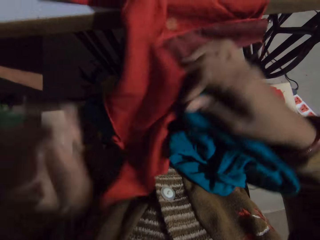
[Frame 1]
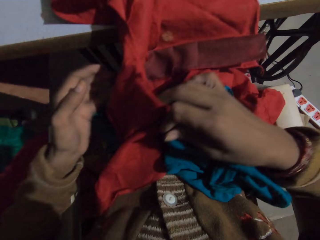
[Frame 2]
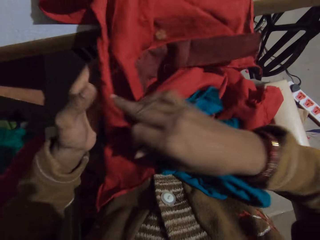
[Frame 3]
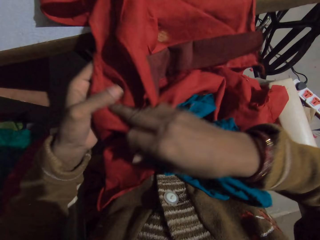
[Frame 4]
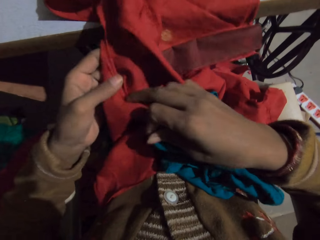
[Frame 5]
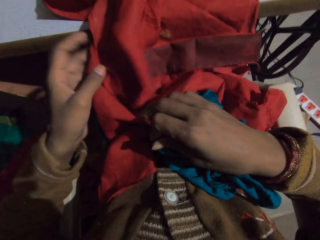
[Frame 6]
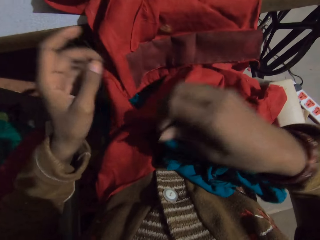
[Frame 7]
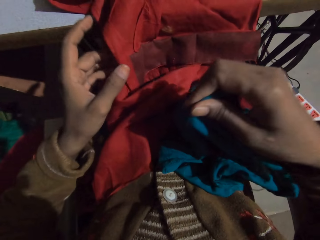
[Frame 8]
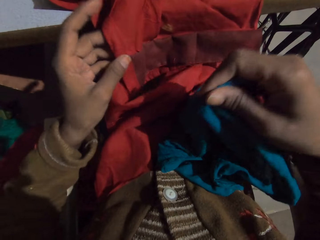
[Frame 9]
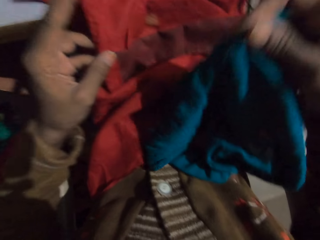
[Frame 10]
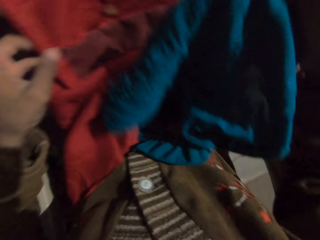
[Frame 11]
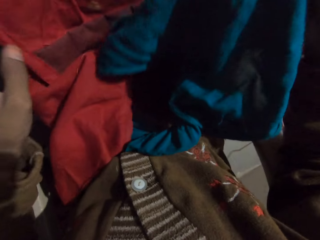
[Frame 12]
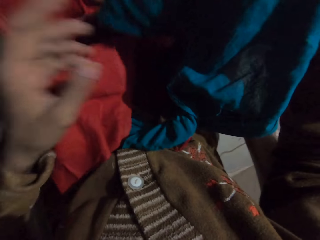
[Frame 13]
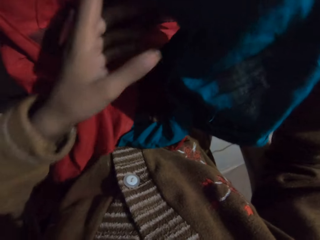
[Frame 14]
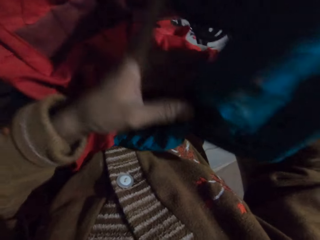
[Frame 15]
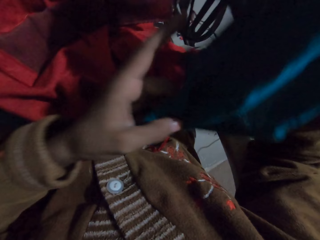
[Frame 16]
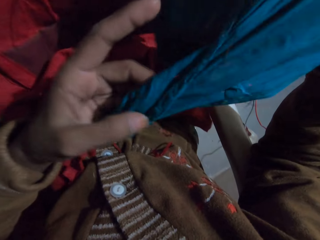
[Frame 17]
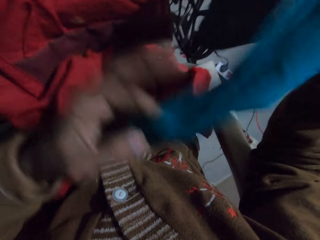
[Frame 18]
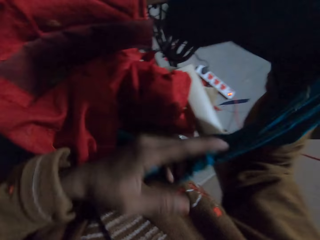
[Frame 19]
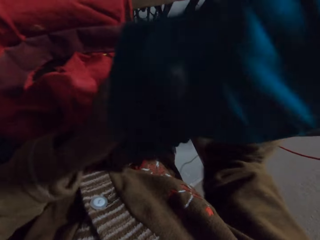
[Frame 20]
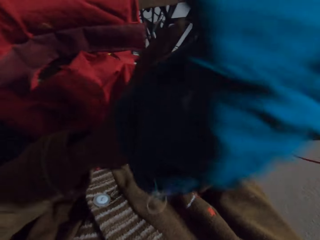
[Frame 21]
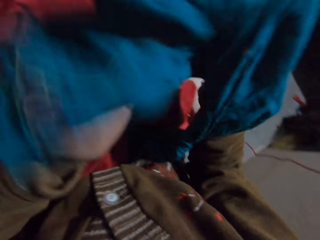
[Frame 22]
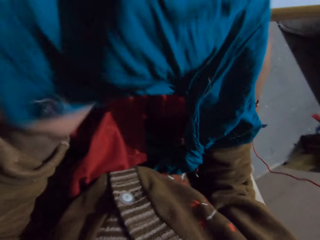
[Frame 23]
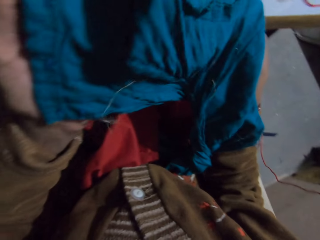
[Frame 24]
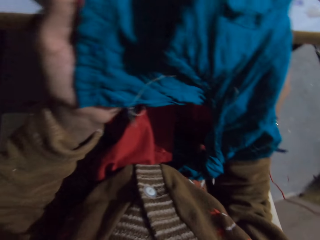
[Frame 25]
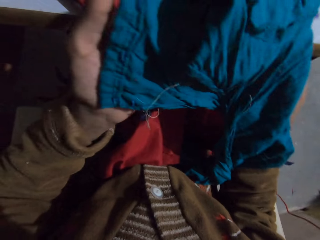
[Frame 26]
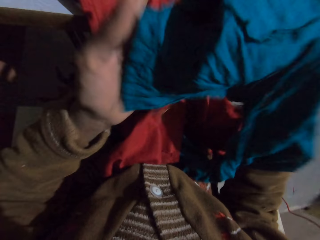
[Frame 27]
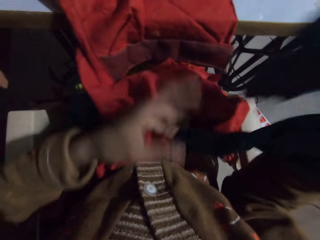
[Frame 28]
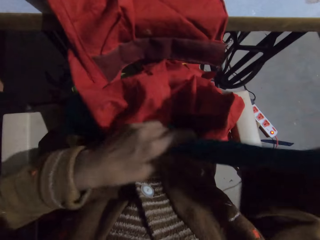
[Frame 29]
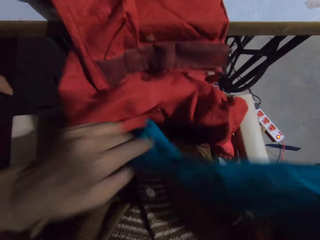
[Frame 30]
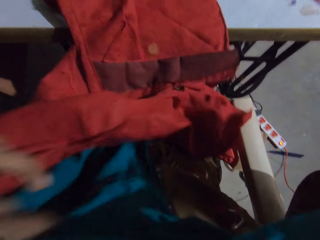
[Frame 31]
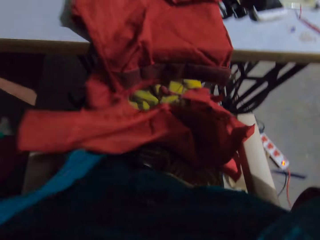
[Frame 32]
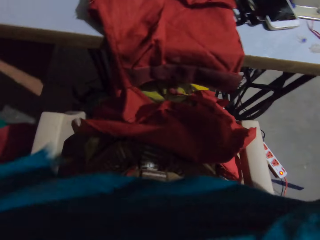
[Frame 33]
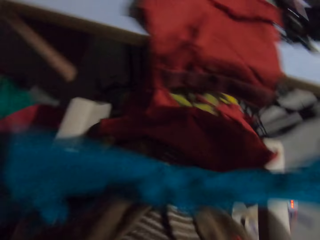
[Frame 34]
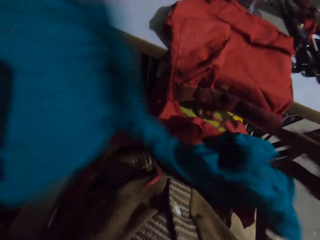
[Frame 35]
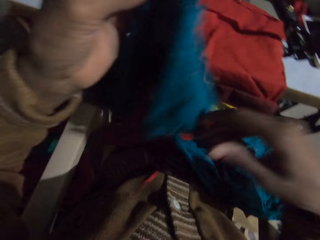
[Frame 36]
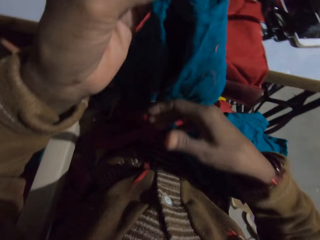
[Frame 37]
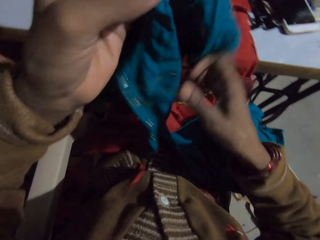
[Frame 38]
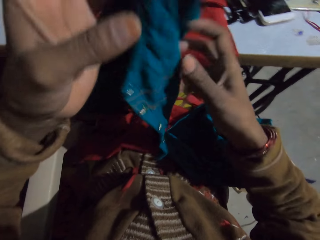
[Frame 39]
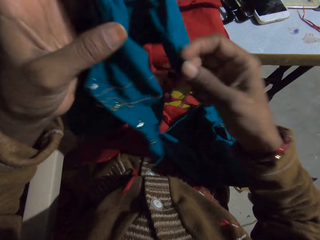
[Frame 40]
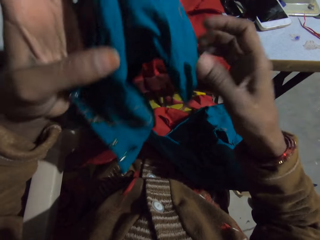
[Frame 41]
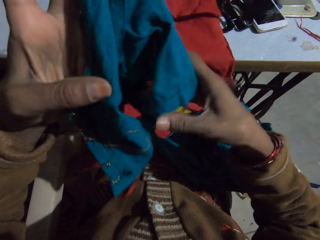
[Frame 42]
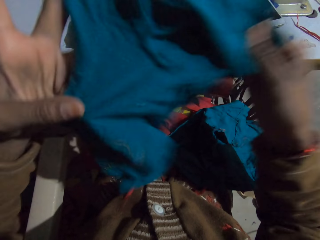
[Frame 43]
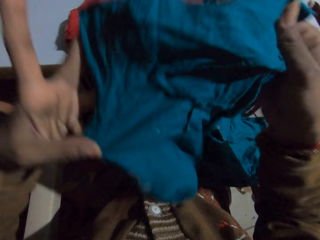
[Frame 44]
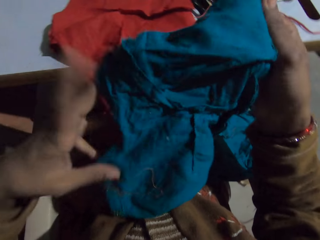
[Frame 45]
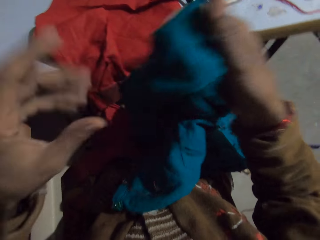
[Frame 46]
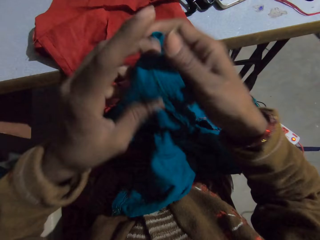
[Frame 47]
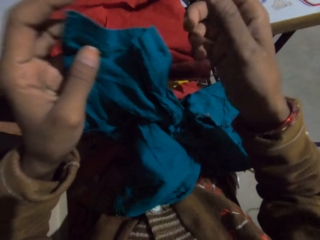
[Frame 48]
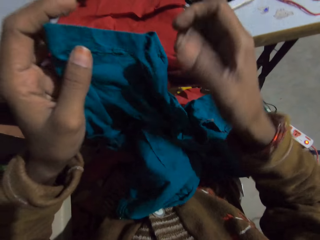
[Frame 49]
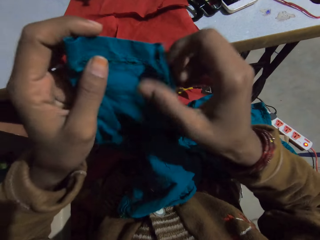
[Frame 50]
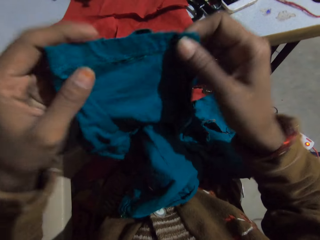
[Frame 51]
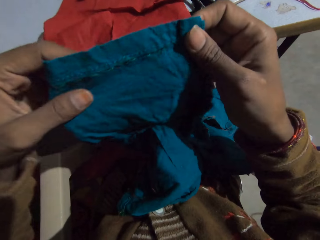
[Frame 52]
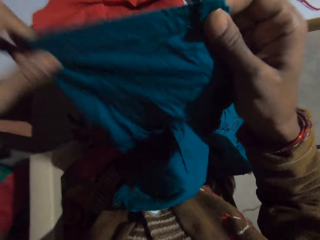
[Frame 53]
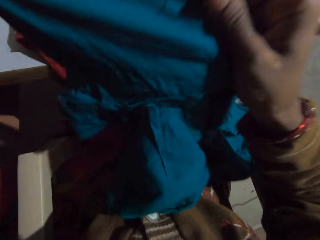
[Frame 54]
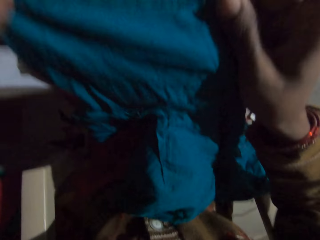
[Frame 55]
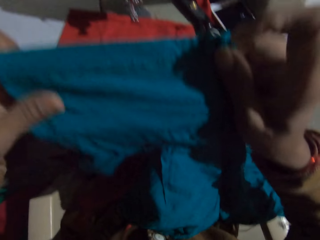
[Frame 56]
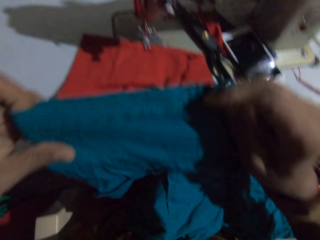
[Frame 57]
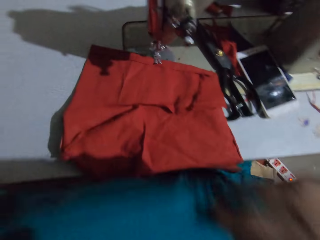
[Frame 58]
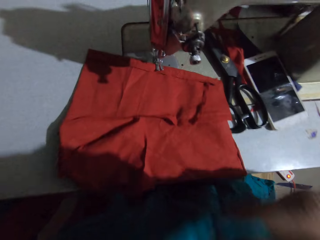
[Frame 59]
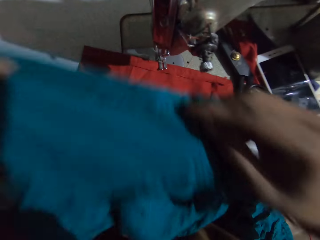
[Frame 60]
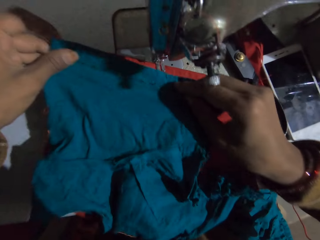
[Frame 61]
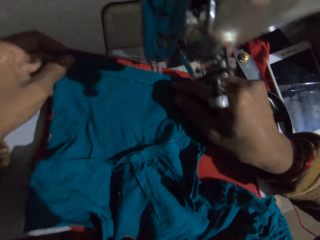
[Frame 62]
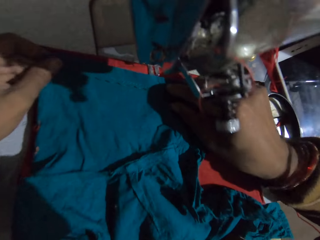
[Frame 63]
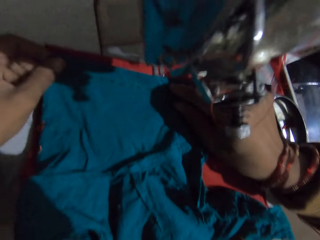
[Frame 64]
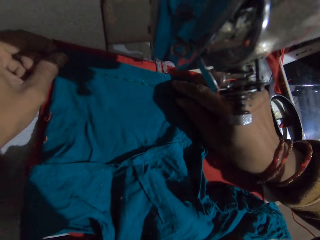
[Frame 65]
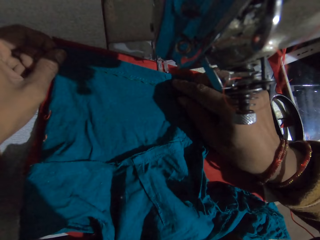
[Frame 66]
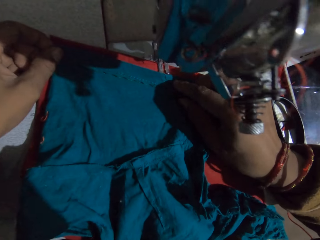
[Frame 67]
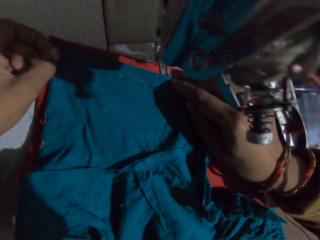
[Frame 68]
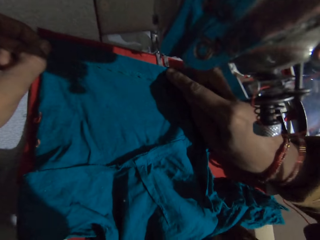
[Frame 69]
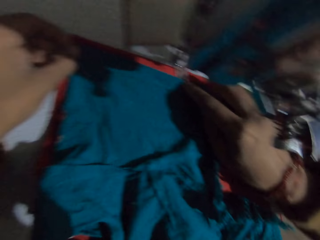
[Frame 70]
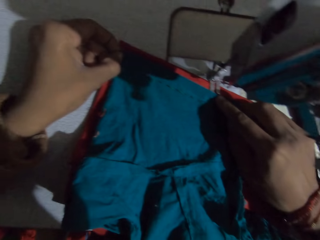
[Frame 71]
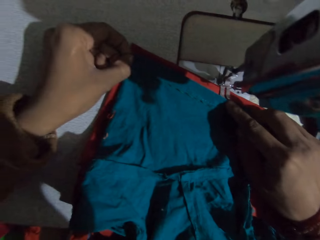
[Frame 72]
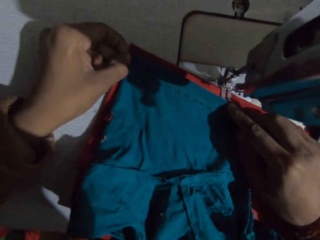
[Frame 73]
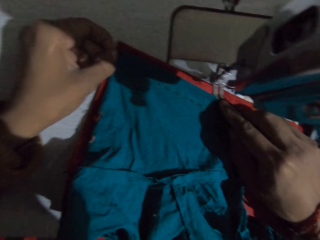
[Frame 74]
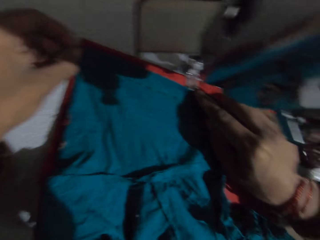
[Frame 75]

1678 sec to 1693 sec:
The camera wearer checks the fabric. They lift the cloth. They unfold the cloth. They sew the cloth. They place the fabric on the sewing machine.

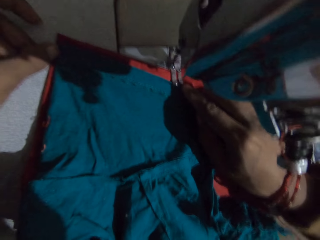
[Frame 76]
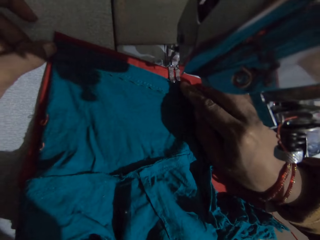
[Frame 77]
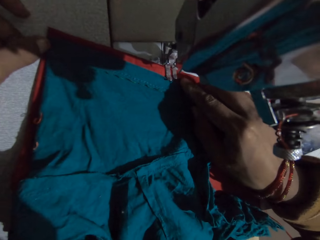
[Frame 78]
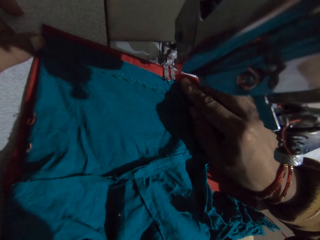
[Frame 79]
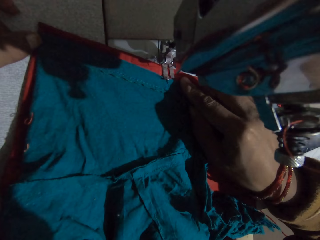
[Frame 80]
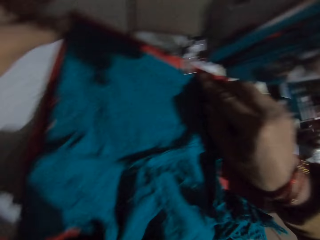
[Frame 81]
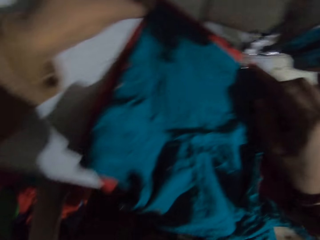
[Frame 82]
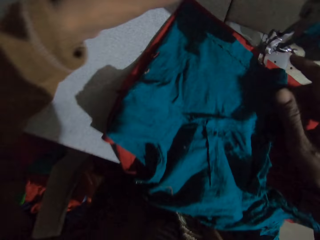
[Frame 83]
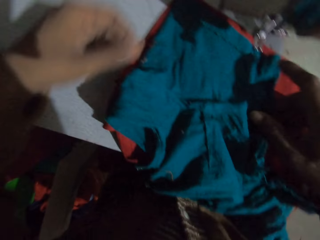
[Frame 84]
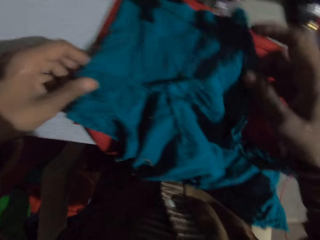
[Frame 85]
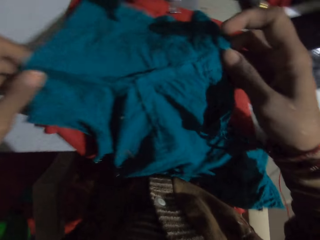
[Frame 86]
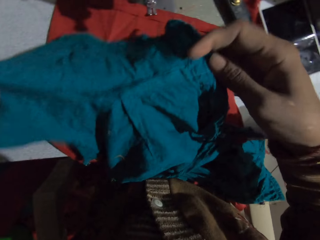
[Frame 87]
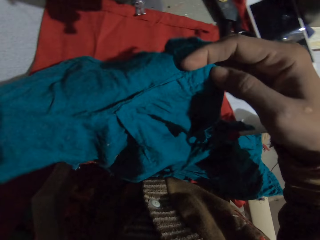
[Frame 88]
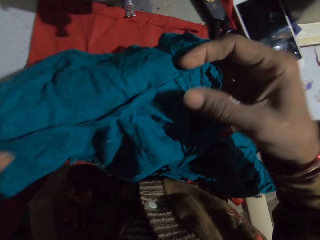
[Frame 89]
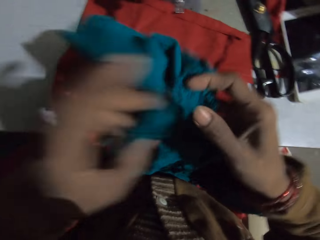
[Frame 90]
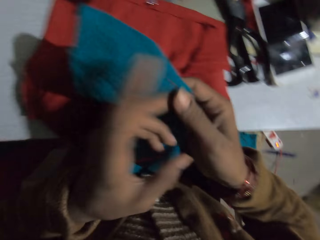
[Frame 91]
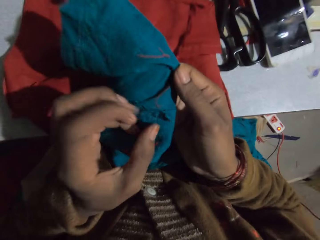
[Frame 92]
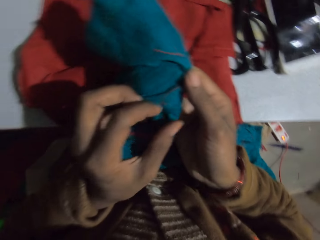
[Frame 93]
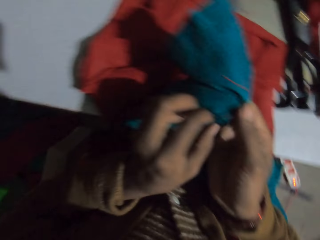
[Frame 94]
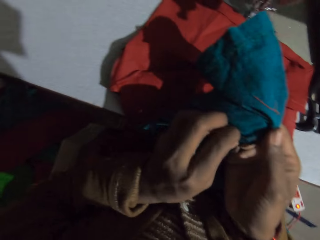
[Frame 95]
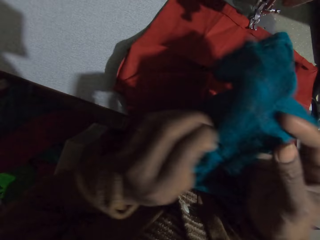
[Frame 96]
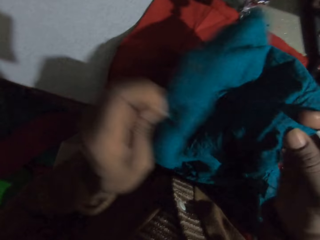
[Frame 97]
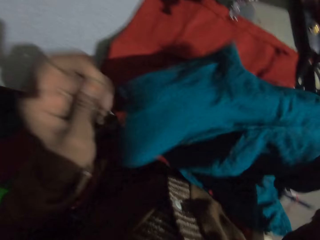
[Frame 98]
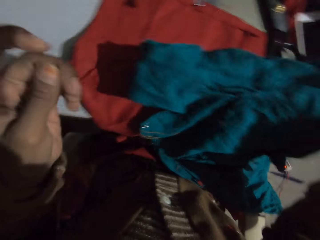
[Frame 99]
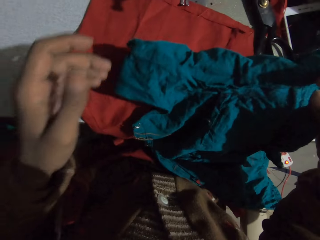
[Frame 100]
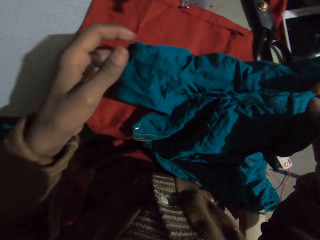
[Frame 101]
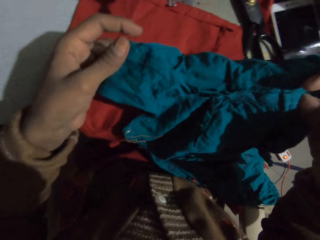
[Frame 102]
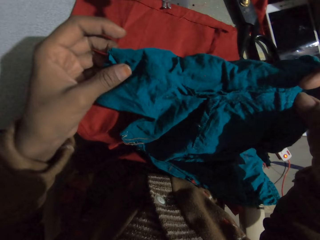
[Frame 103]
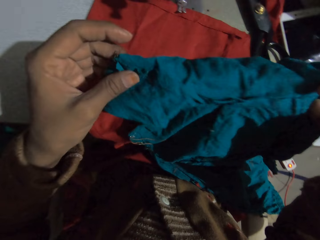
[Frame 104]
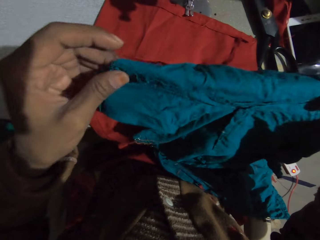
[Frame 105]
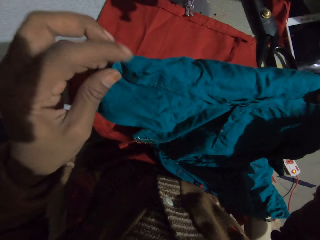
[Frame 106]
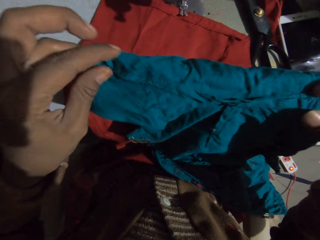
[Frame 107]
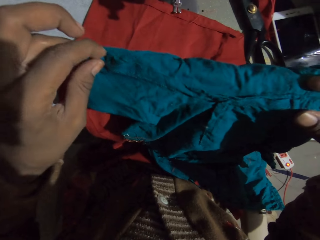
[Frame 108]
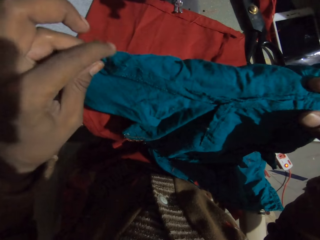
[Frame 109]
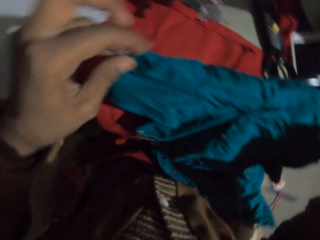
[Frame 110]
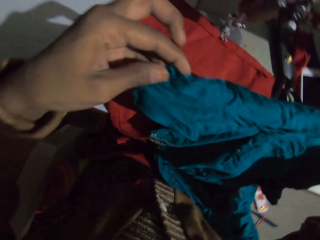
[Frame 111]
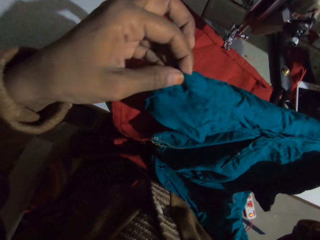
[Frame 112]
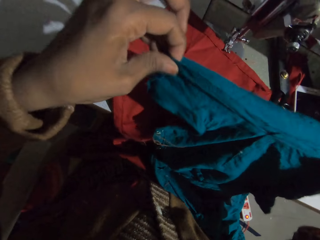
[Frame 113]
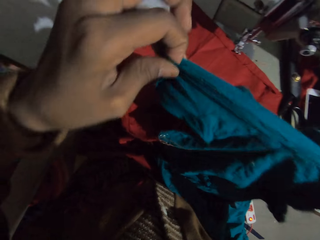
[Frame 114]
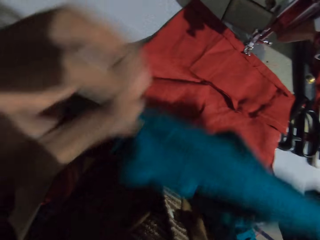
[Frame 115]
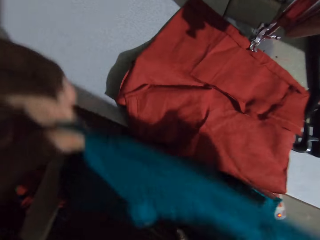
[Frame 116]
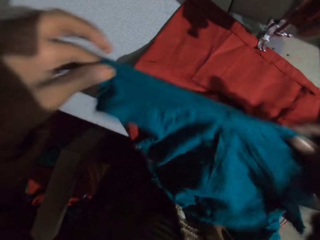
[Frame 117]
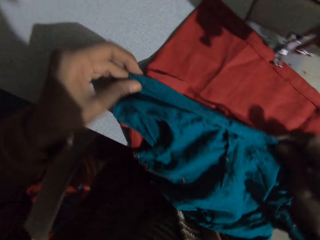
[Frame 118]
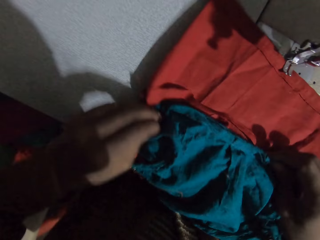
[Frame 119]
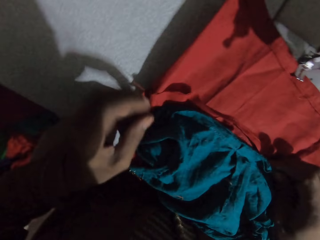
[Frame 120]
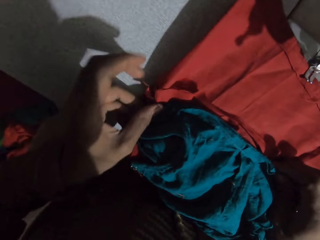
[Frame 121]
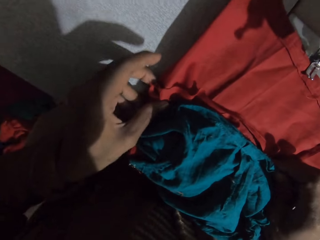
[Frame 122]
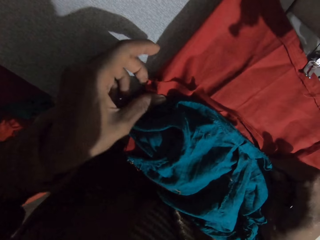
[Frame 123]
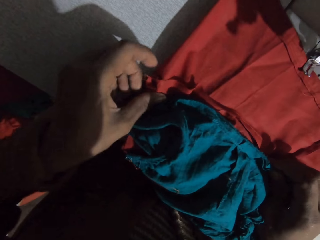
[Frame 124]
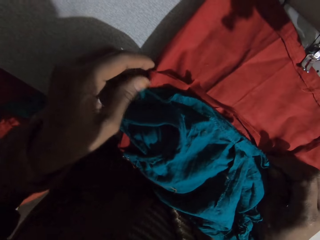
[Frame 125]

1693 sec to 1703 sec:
The camera wearer checks the fabric. They join the cloths.
